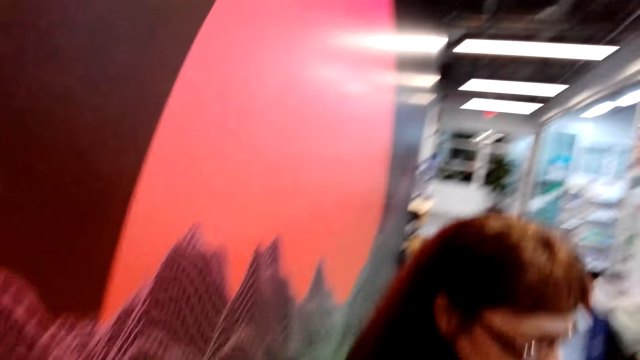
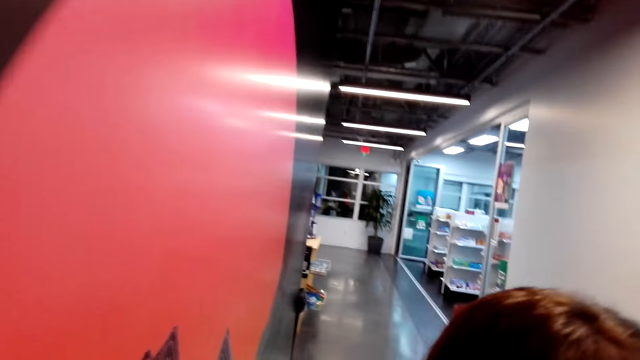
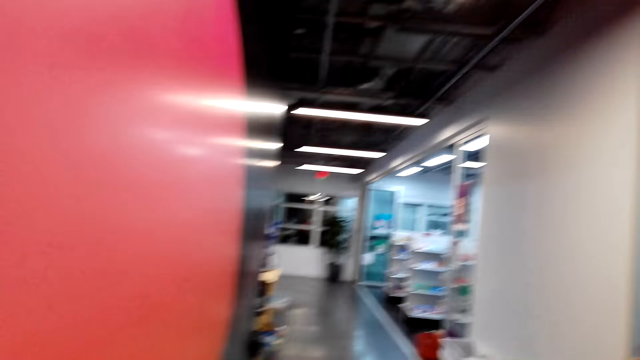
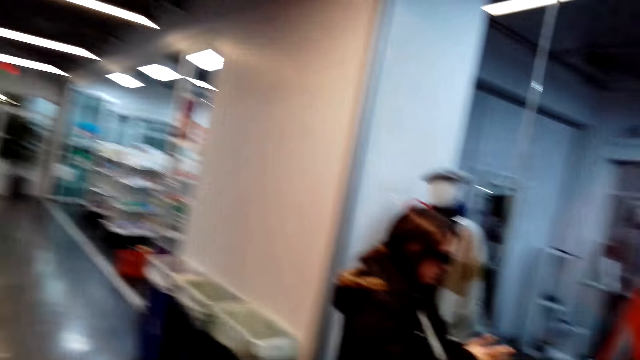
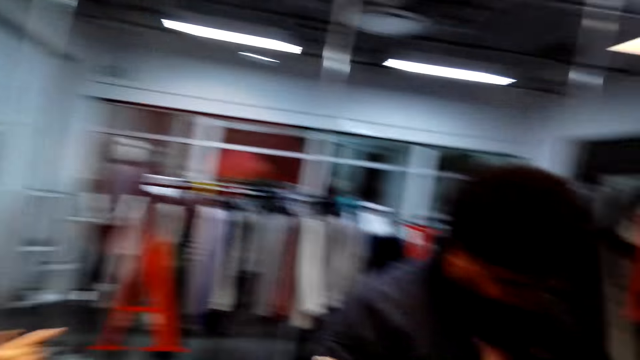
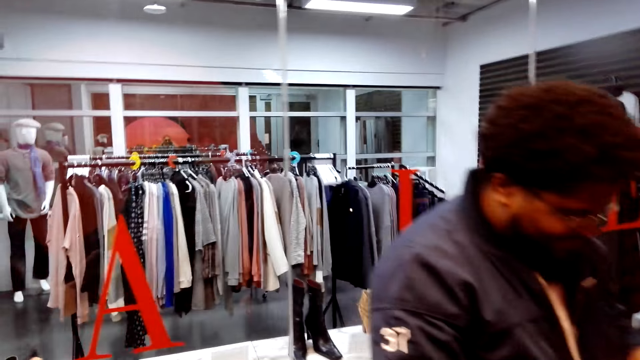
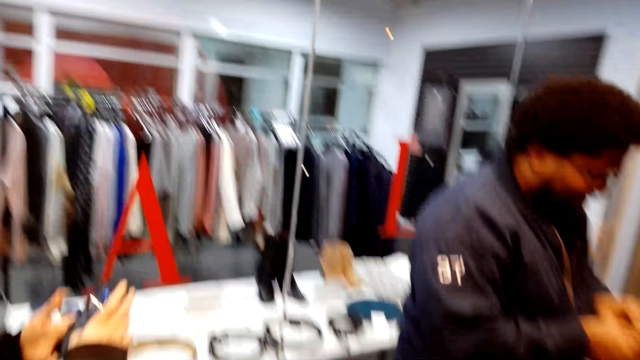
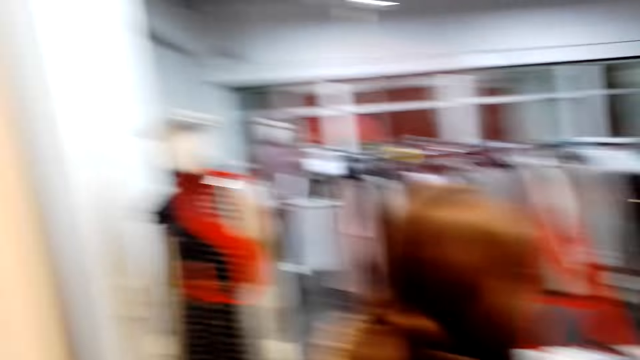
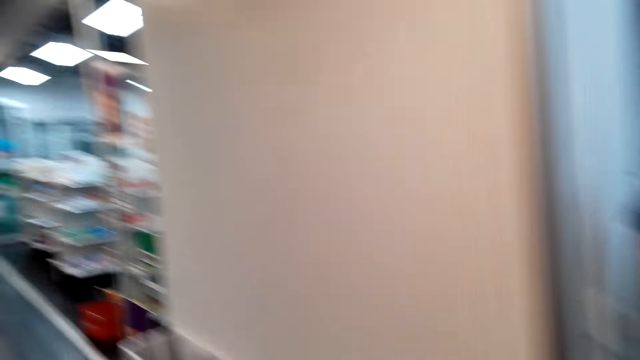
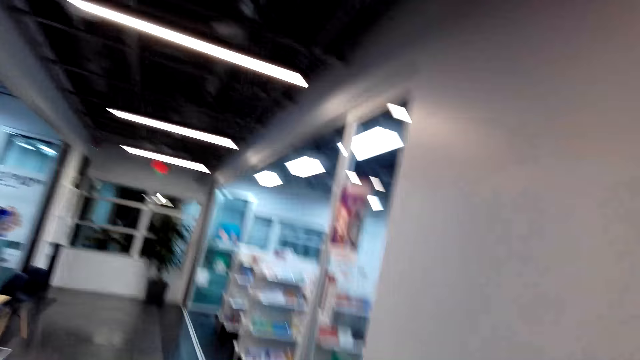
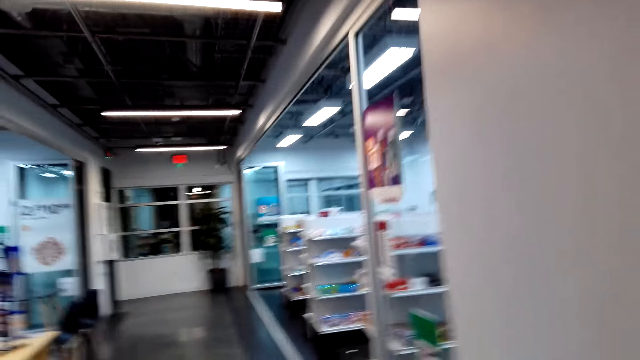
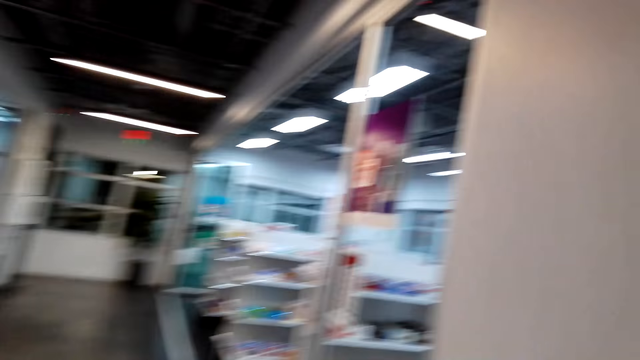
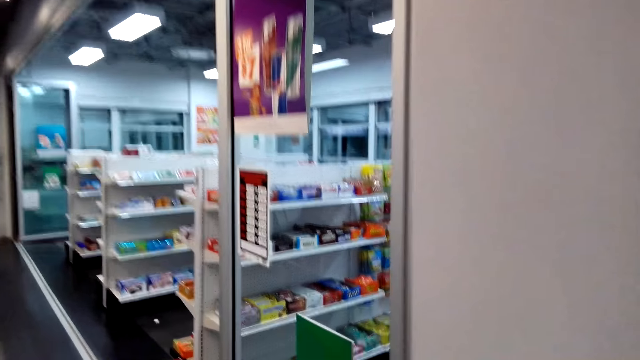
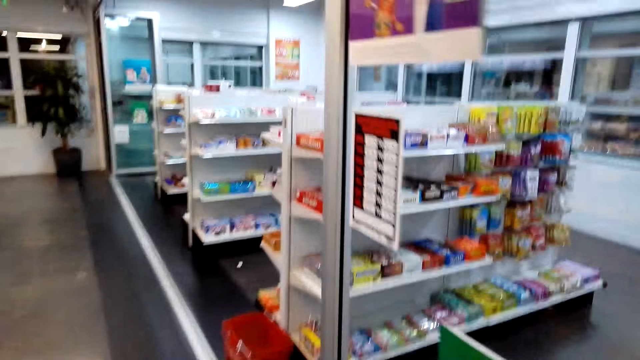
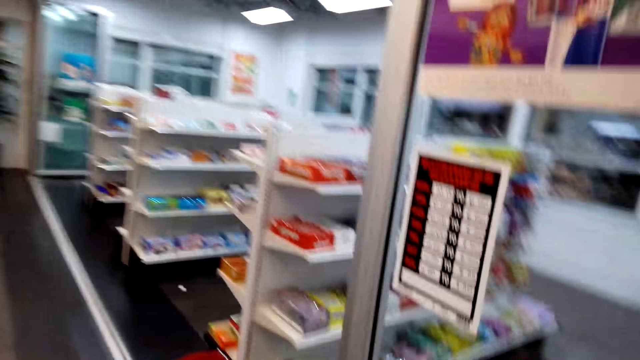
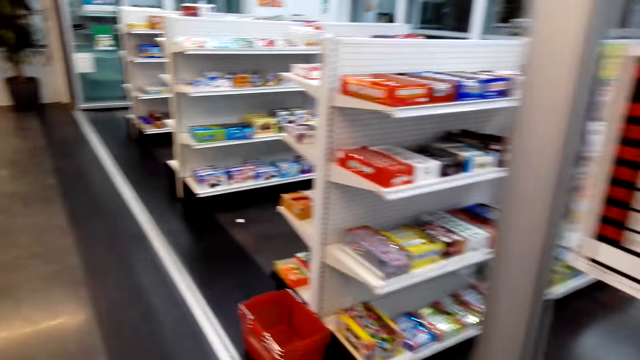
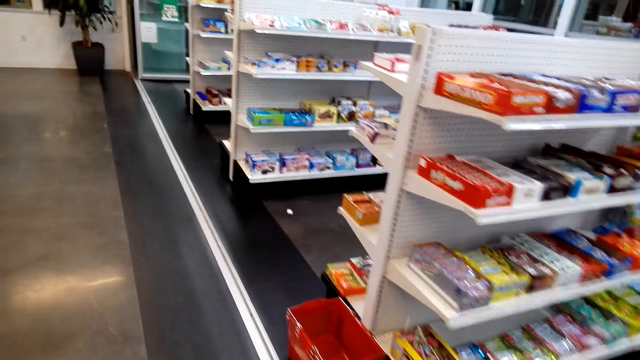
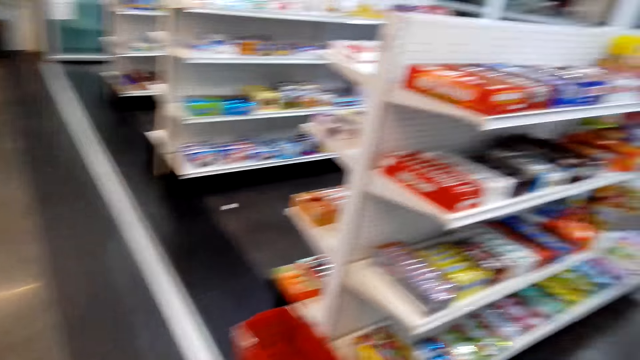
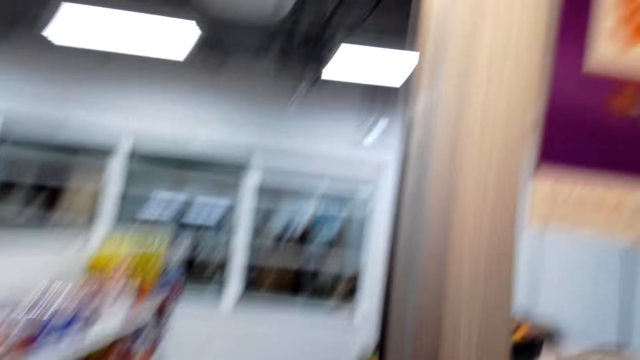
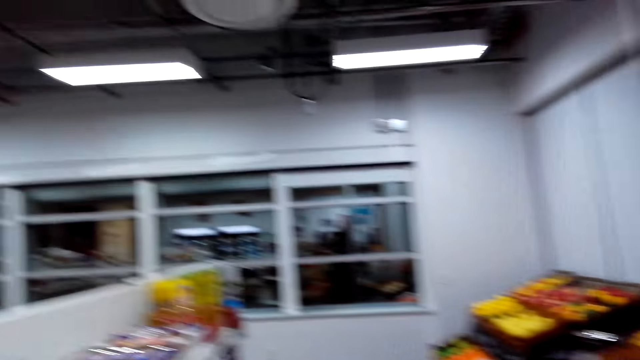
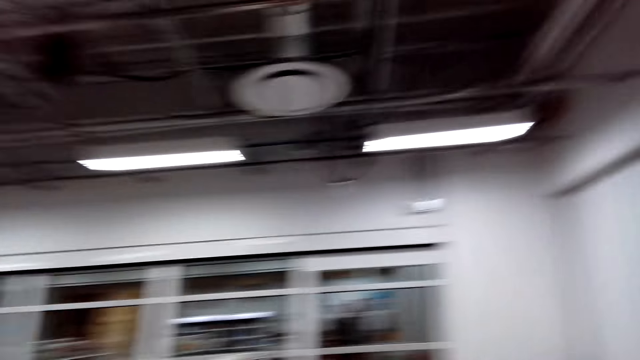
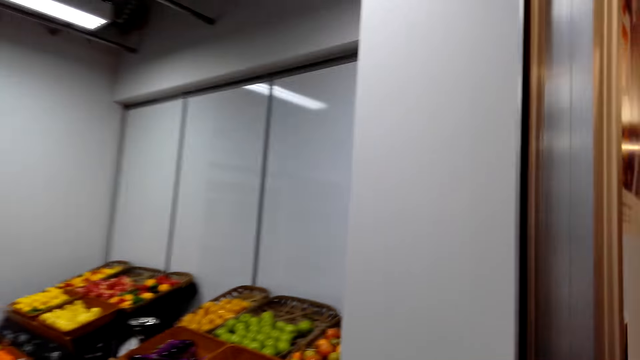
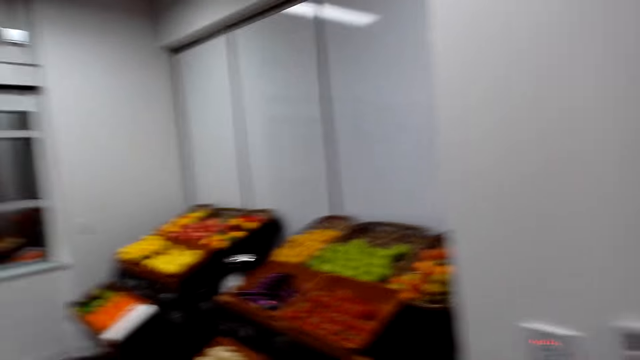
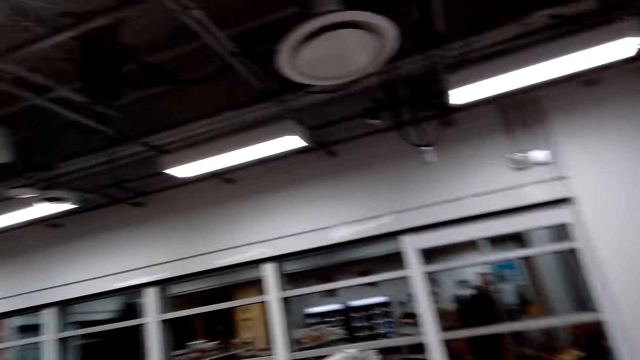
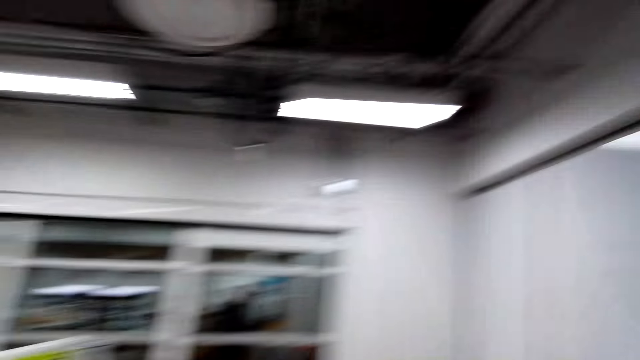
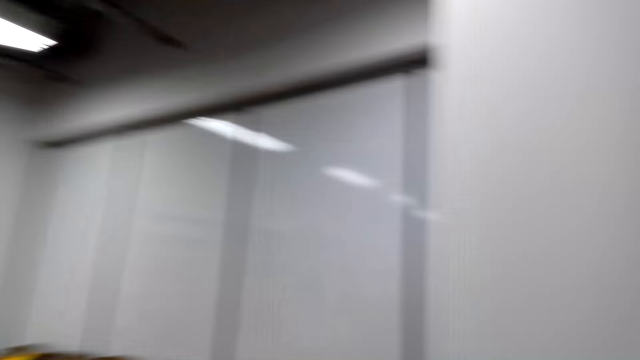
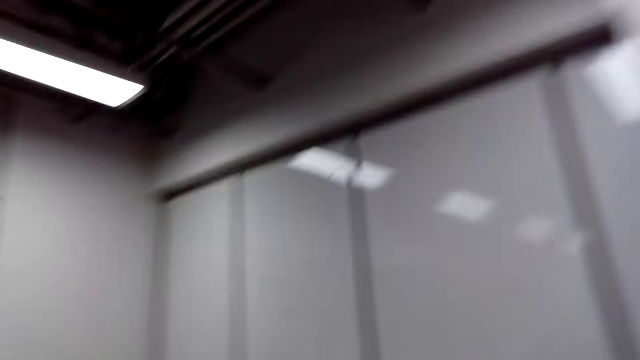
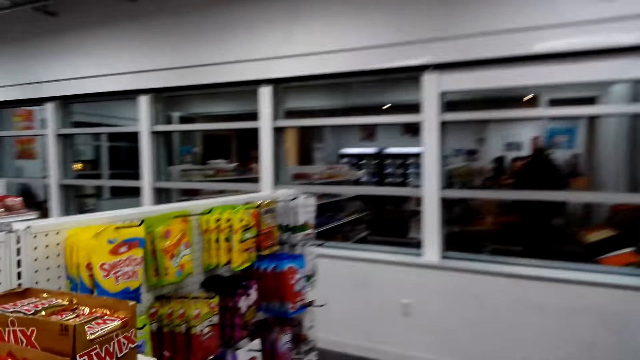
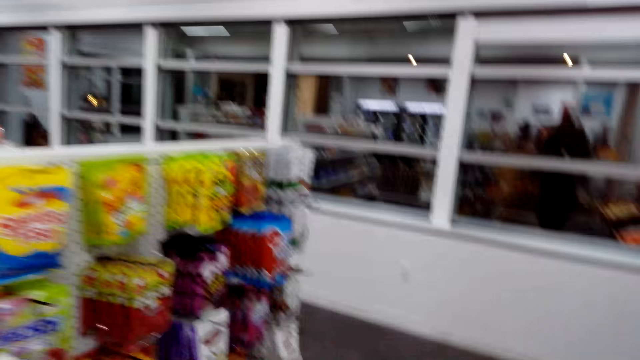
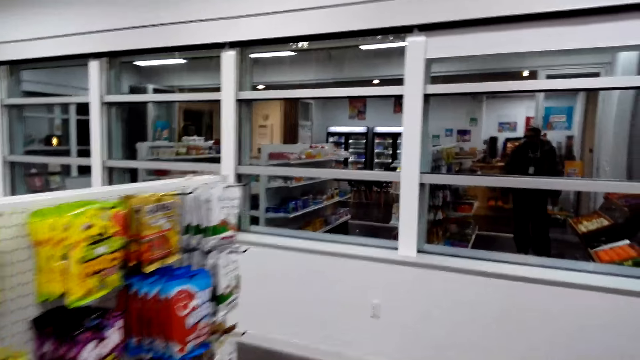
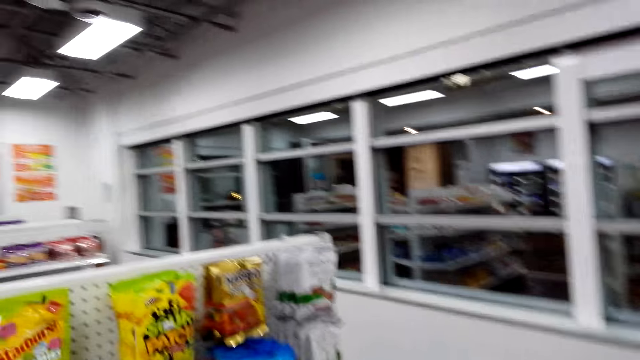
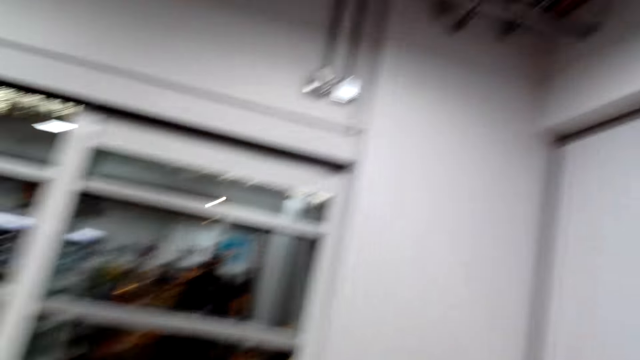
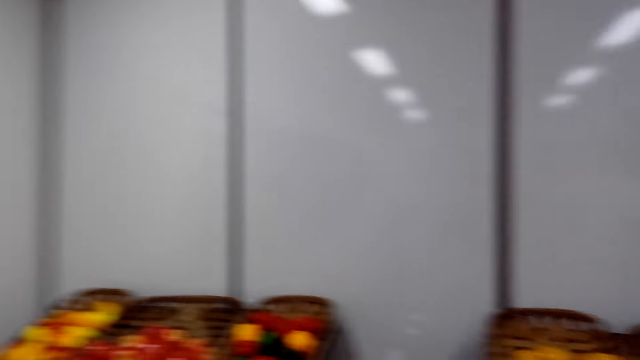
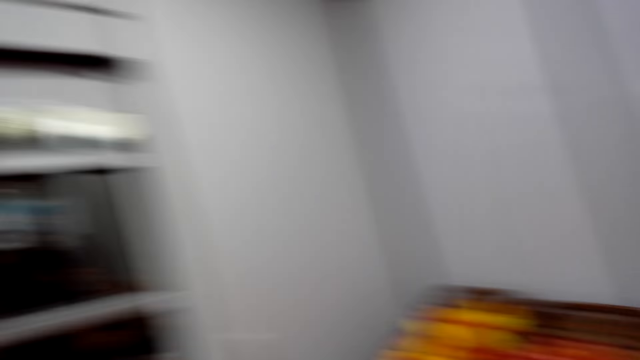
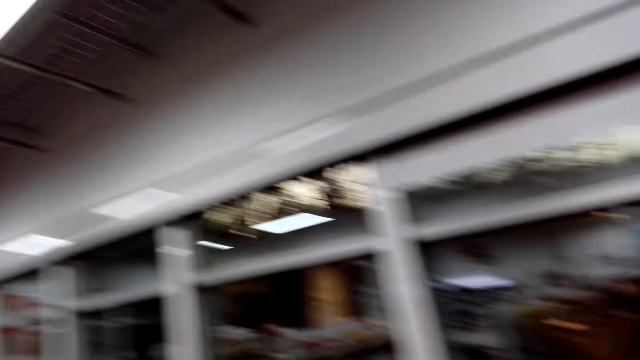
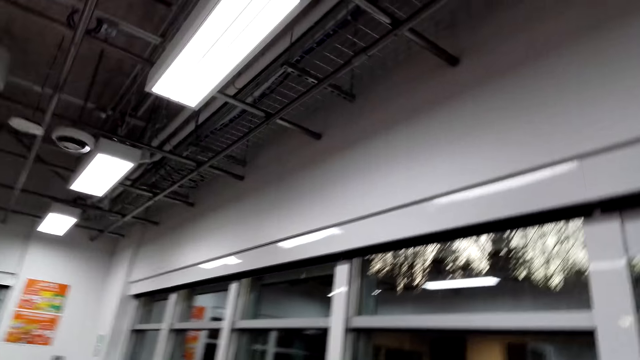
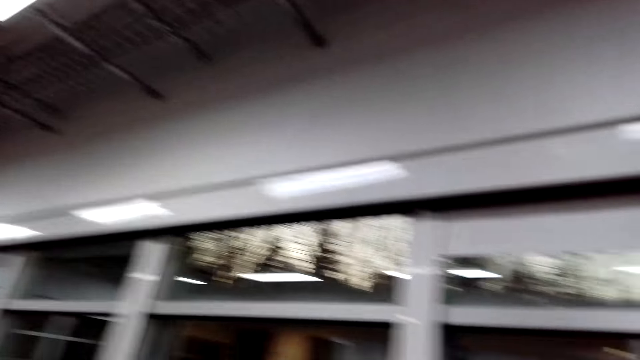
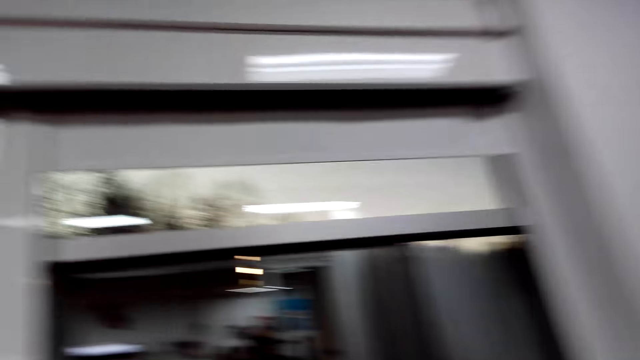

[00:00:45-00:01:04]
The camera wearer interacts with a person. They walk around. They enter into the mall. They talk. They look around.

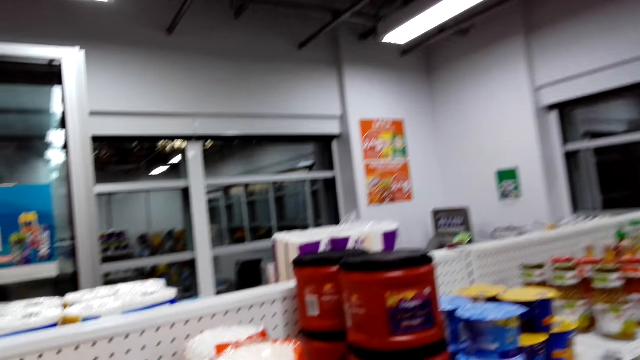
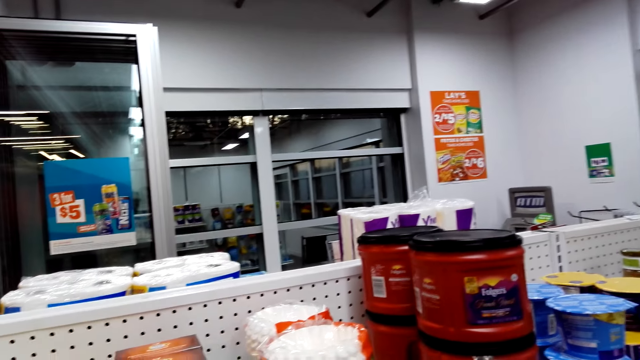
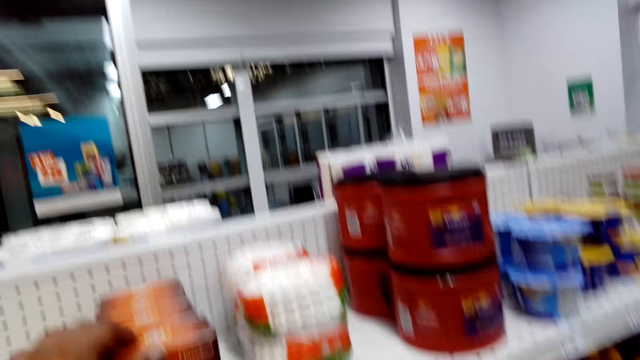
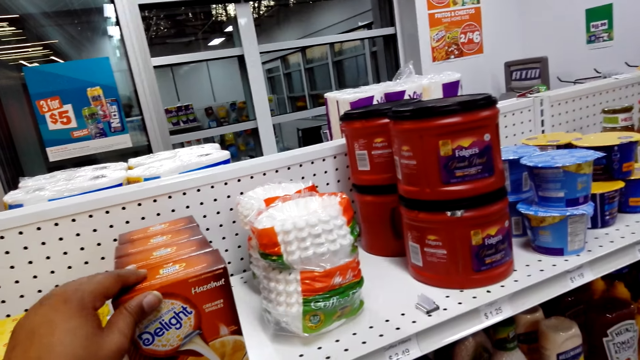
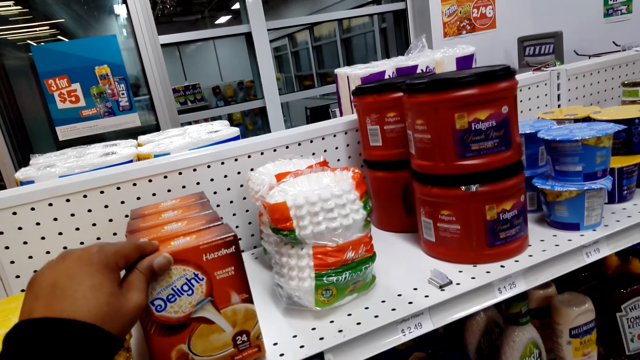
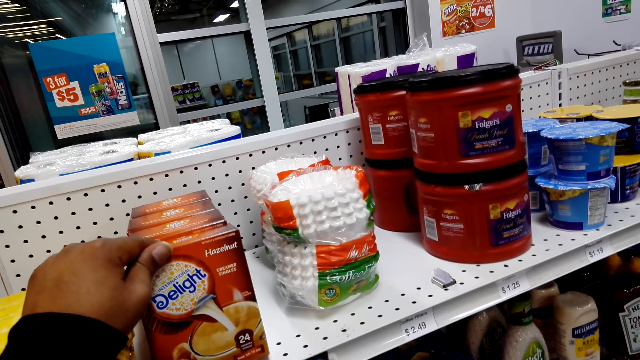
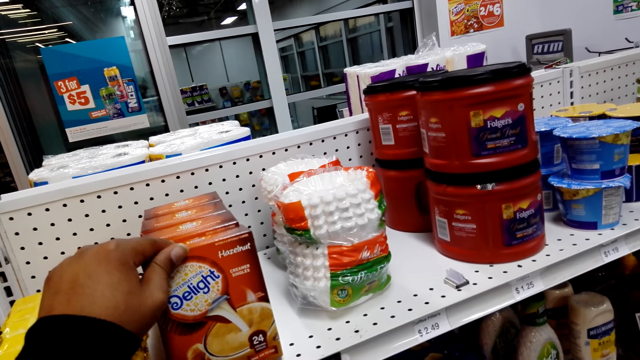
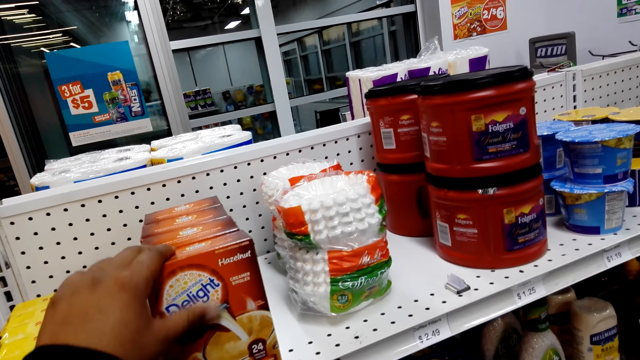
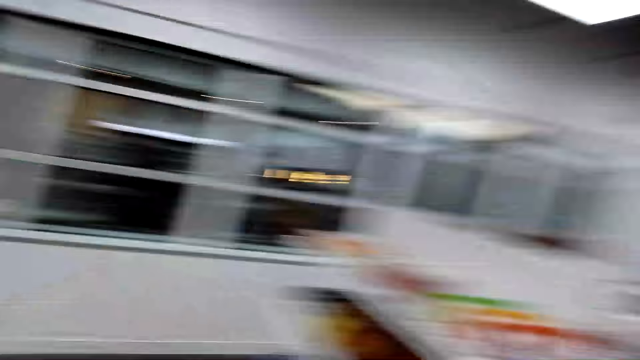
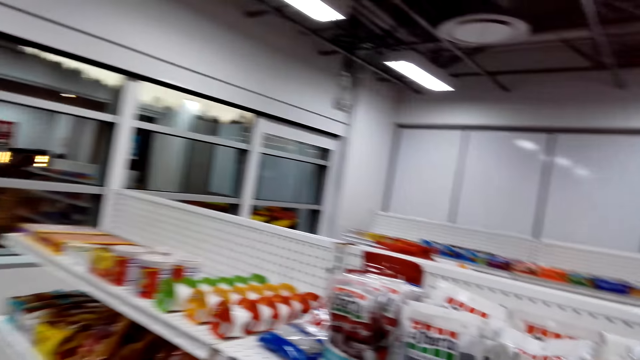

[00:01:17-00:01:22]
The camera wearer picks the delight. They touch a milkshake box.
